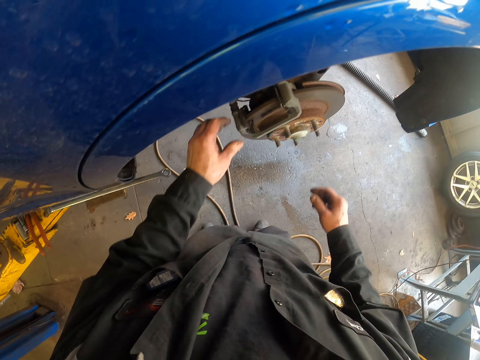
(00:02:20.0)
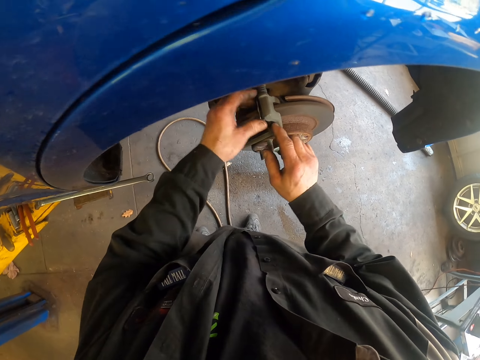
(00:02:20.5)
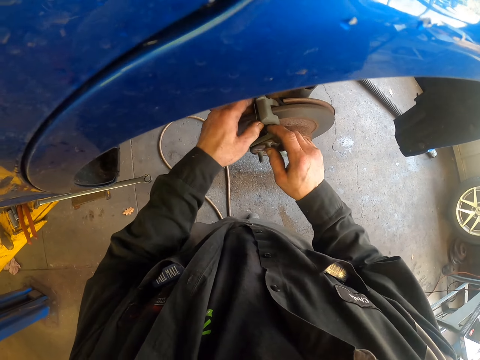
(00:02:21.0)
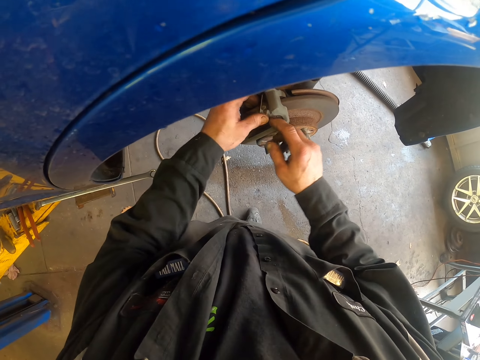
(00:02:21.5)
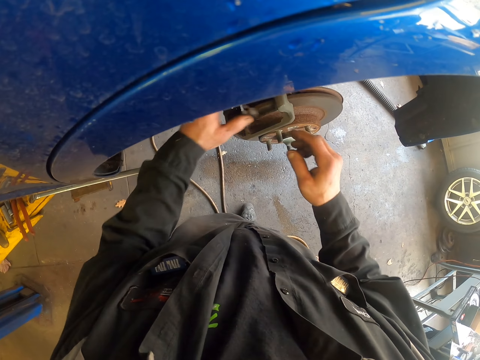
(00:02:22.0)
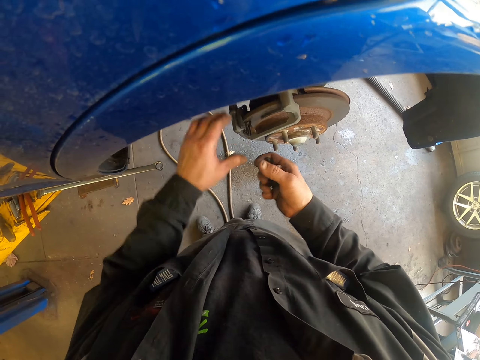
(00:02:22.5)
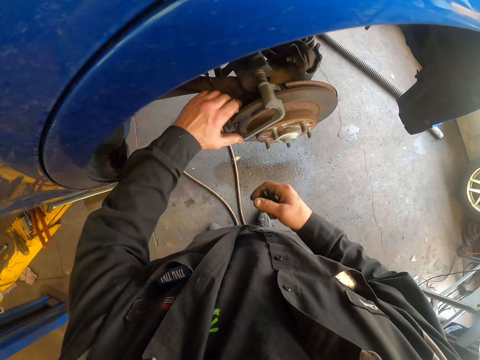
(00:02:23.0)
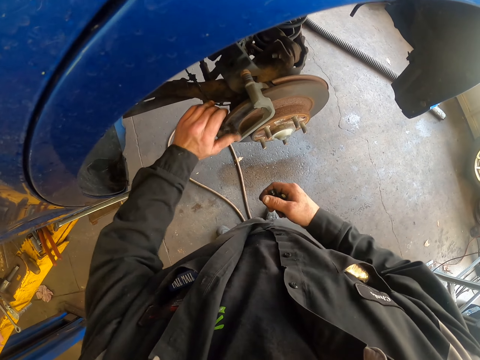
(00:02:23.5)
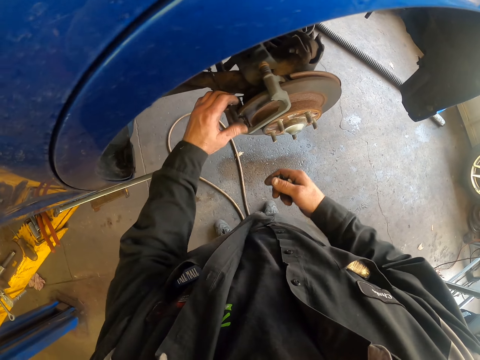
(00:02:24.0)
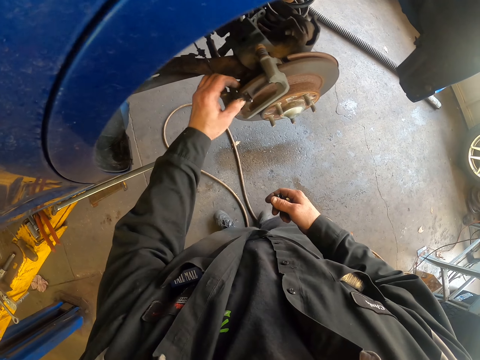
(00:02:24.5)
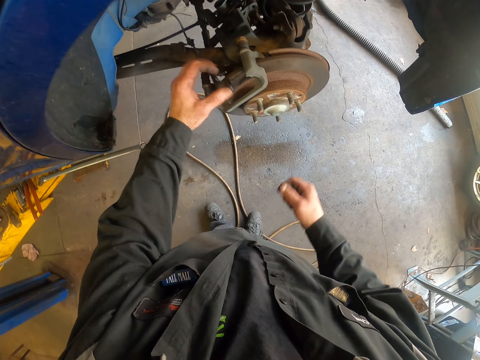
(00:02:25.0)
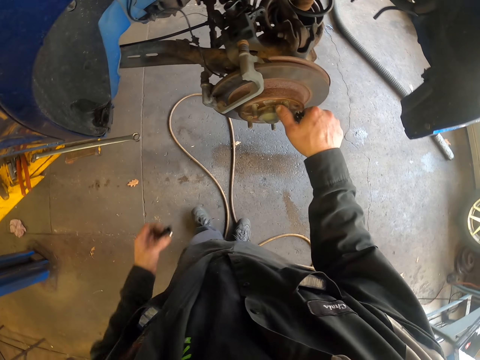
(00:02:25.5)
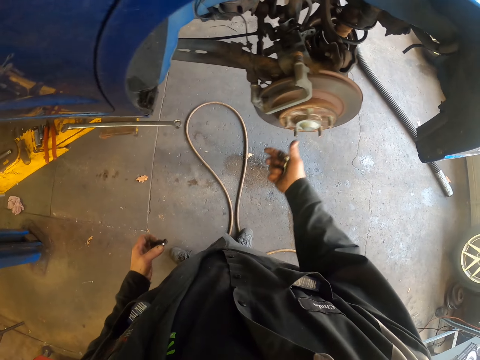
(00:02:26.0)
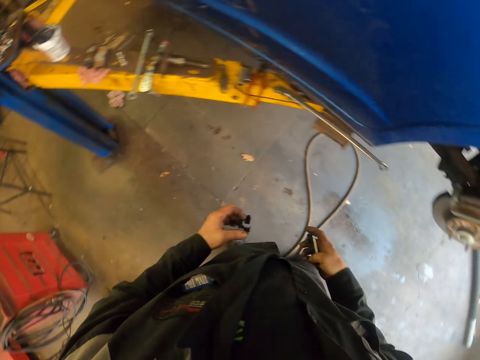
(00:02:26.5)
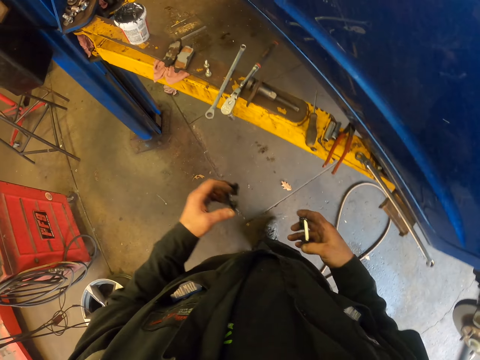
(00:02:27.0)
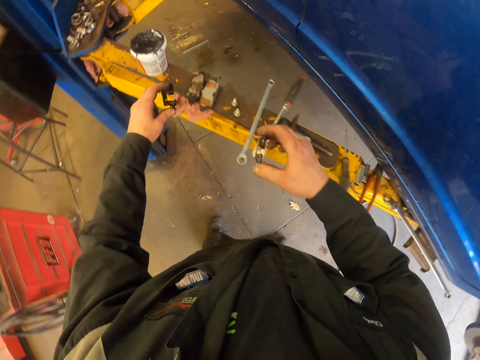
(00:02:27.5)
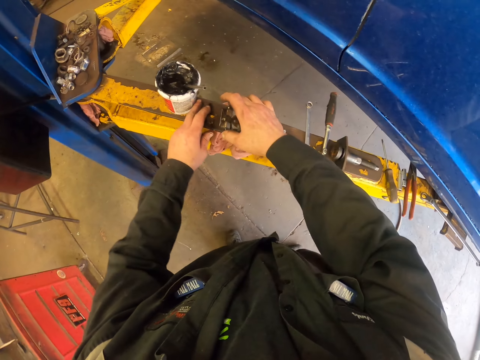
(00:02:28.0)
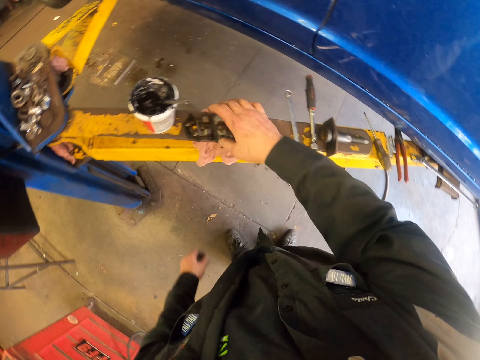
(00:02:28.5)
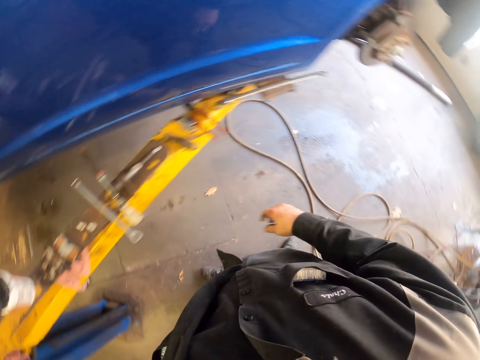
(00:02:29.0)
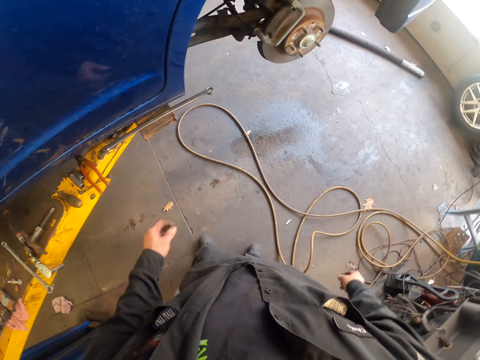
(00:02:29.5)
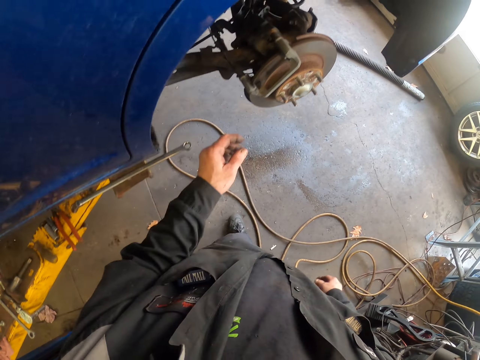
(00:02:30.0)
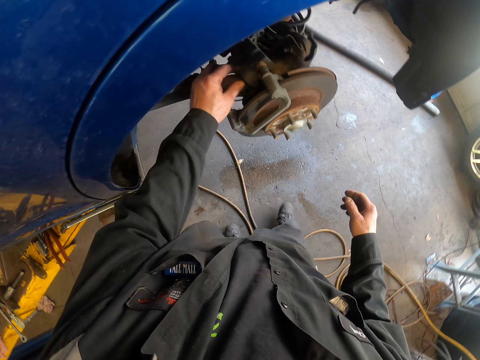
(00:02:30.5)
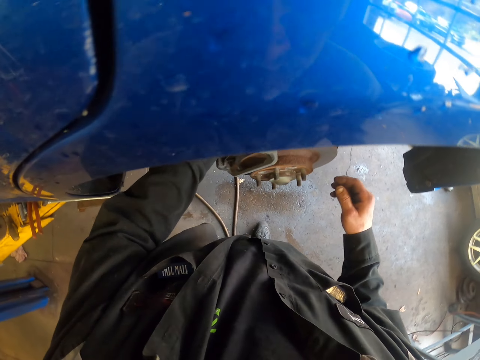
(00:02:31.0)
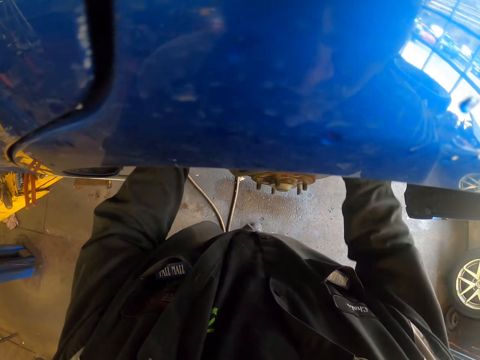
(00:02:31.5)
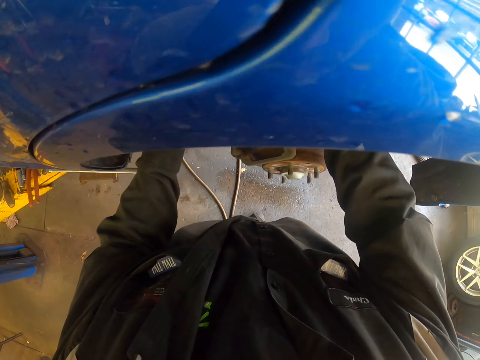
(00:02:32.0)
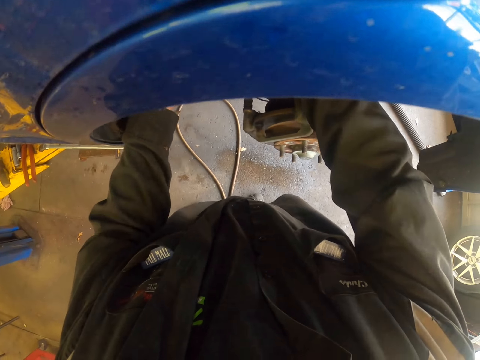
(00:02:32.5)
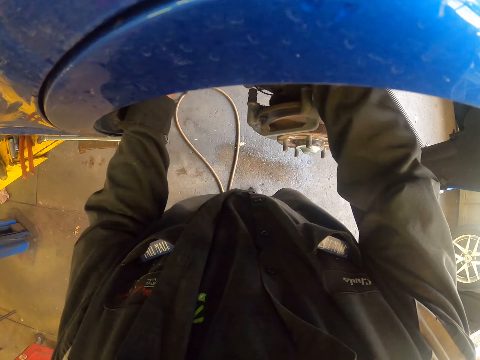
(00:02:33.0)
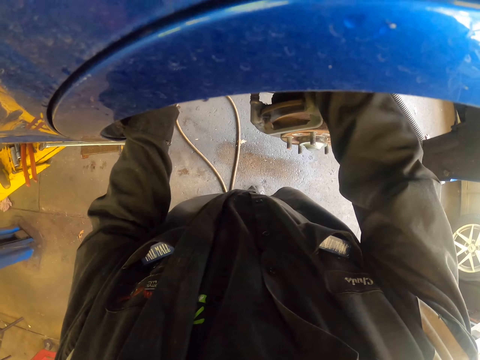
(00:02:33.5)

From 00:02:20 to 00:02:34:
The camera wearer looks around. They remove the clip from the caliper. They pick the clip with the other hand. They remove the clip from the caliper. They turn the wheel hub. They turn around and move around. They put the clips on the car stand. They turn around and move around. They move an object.

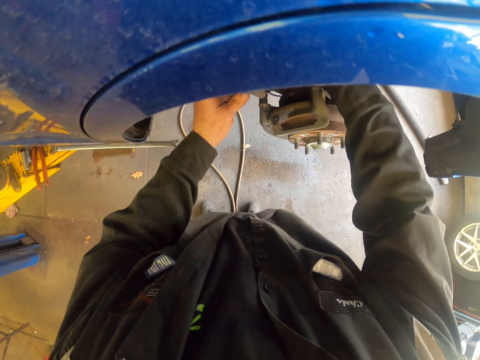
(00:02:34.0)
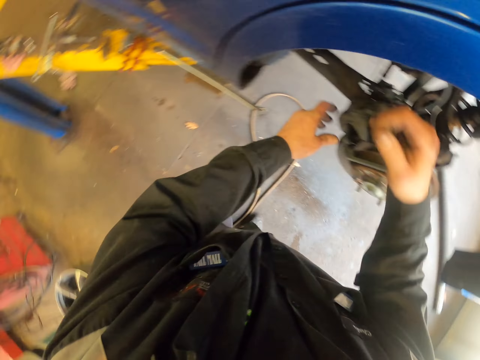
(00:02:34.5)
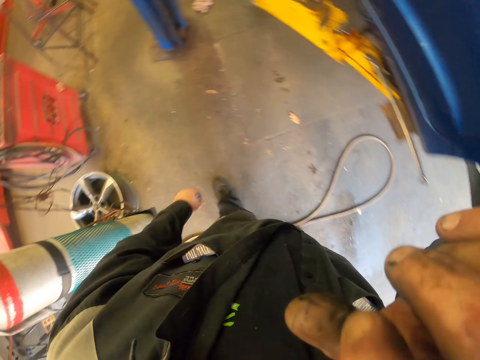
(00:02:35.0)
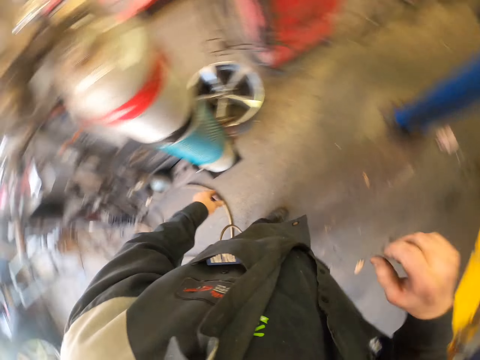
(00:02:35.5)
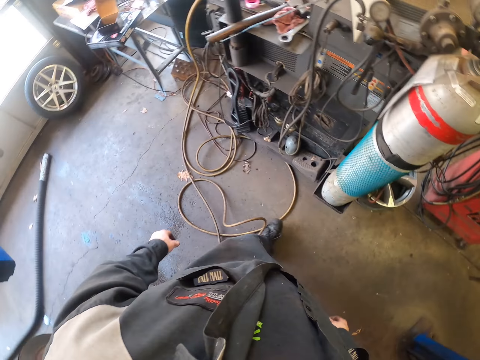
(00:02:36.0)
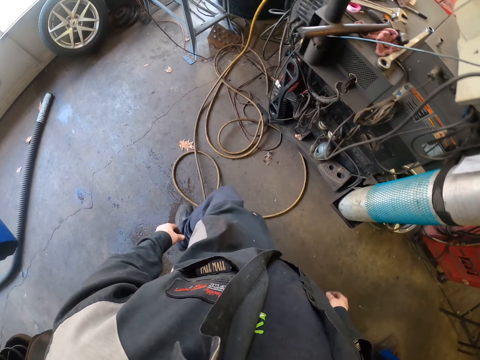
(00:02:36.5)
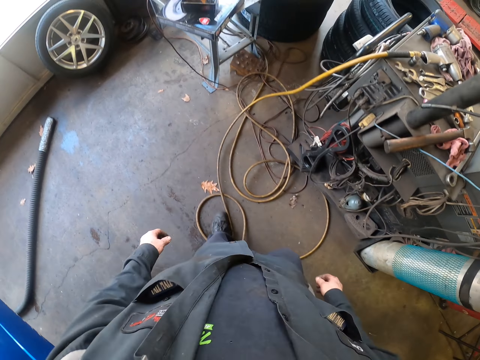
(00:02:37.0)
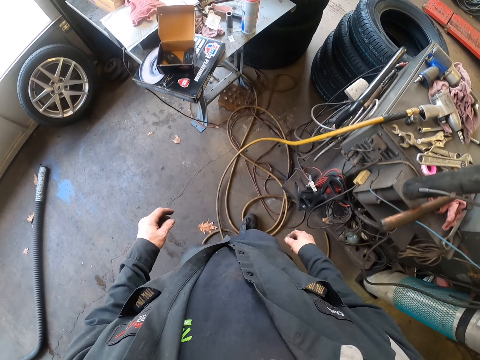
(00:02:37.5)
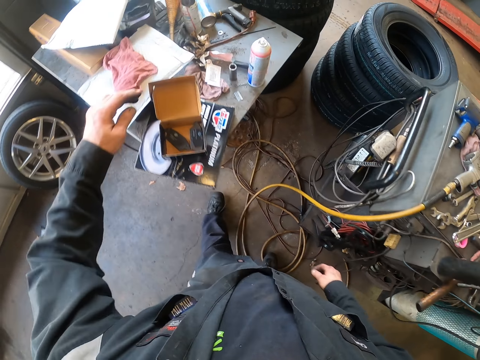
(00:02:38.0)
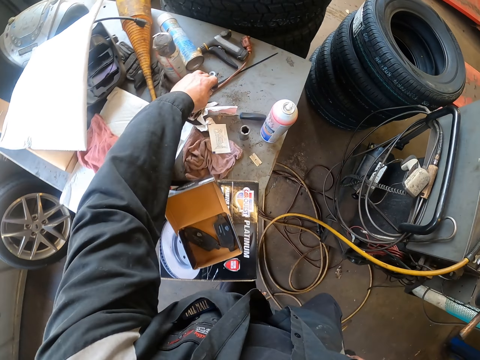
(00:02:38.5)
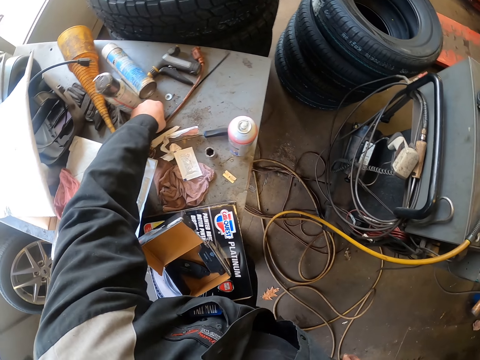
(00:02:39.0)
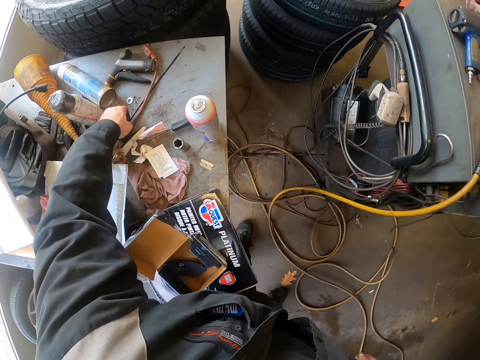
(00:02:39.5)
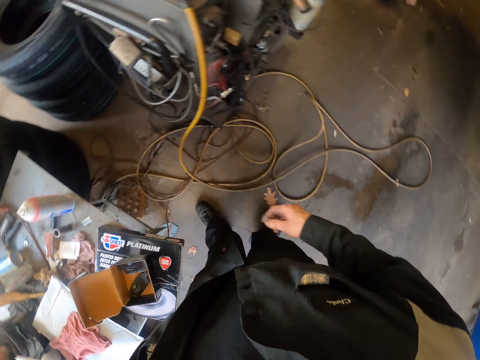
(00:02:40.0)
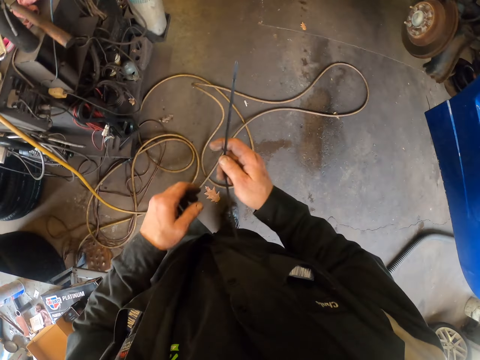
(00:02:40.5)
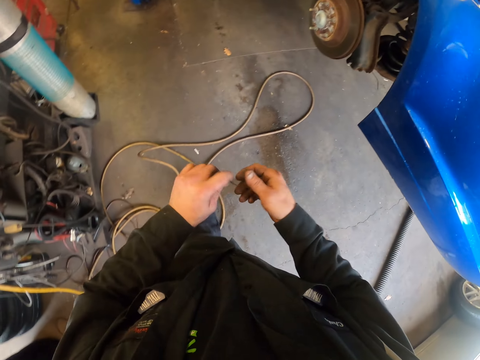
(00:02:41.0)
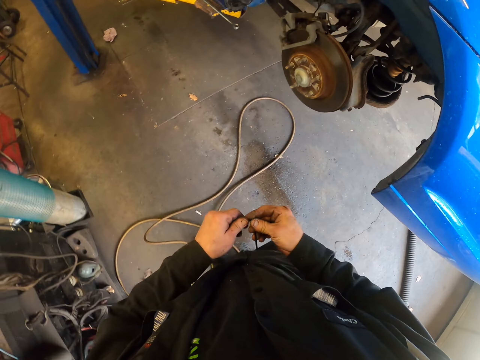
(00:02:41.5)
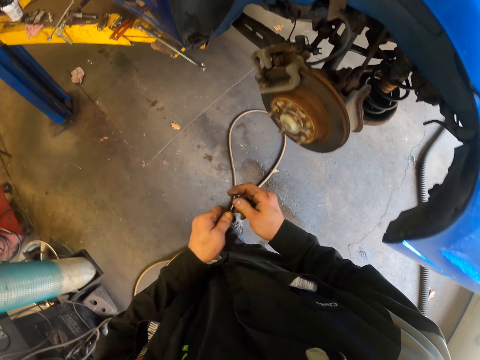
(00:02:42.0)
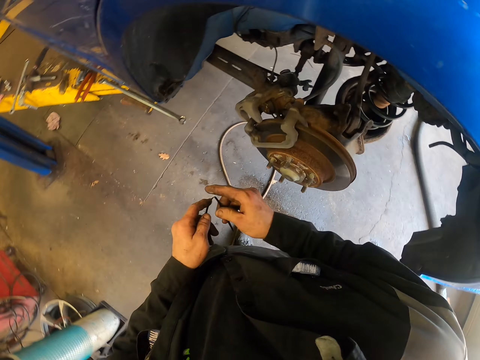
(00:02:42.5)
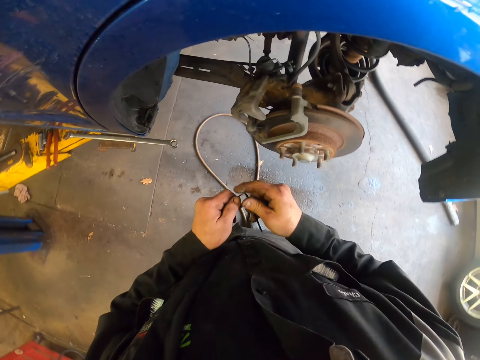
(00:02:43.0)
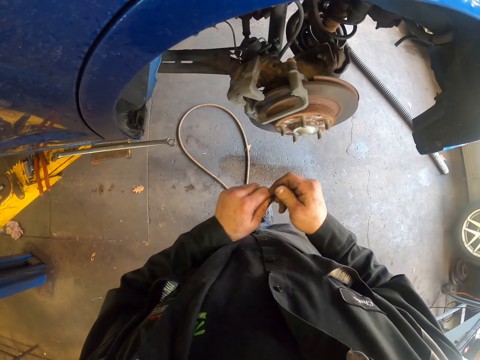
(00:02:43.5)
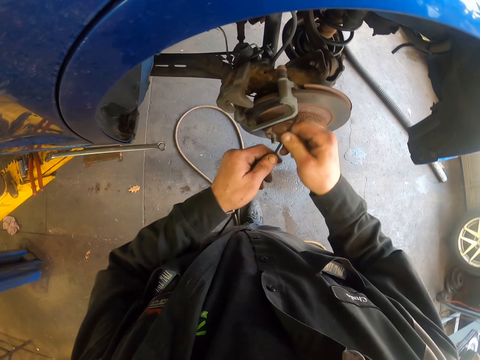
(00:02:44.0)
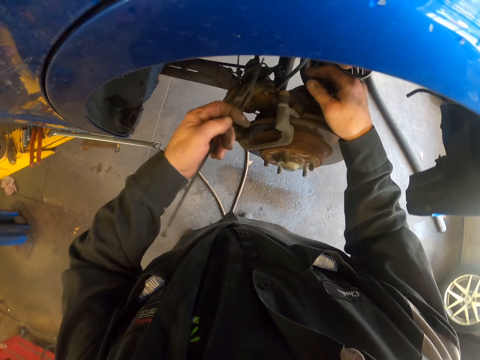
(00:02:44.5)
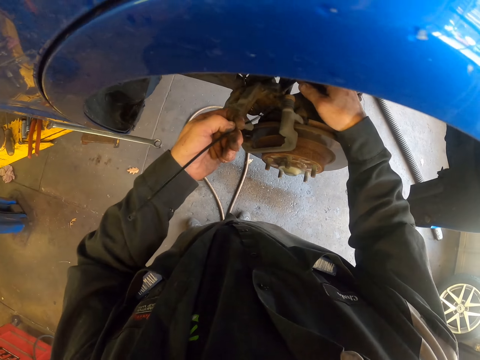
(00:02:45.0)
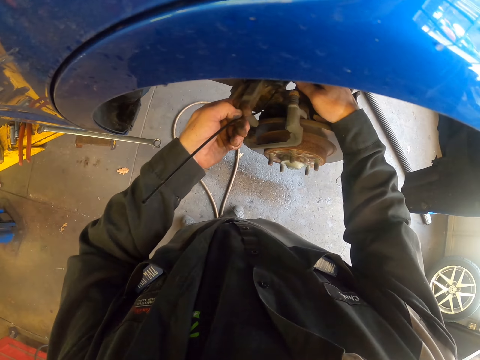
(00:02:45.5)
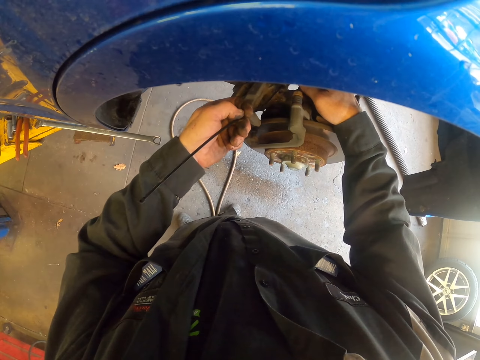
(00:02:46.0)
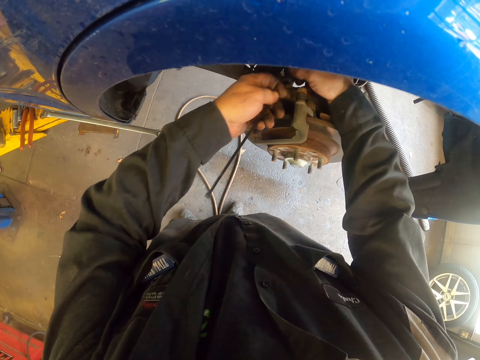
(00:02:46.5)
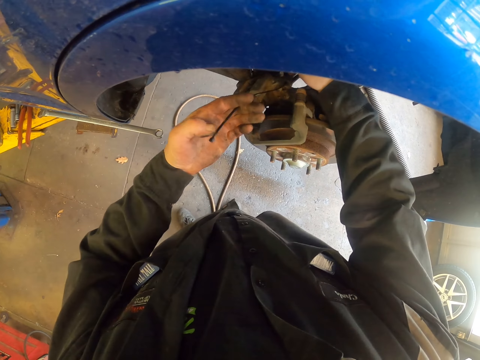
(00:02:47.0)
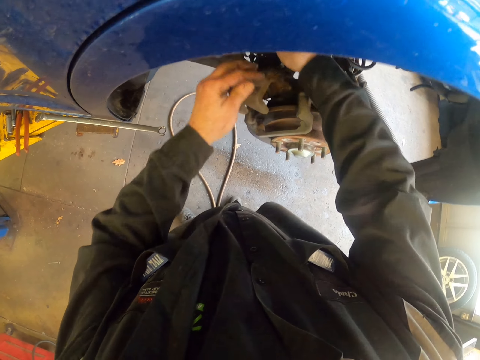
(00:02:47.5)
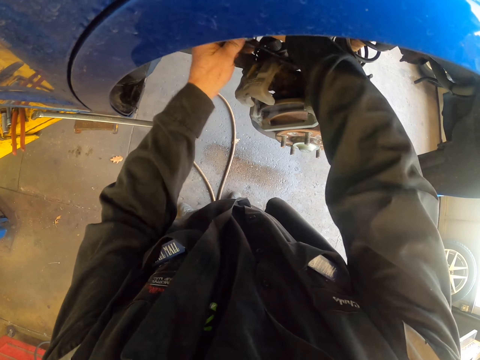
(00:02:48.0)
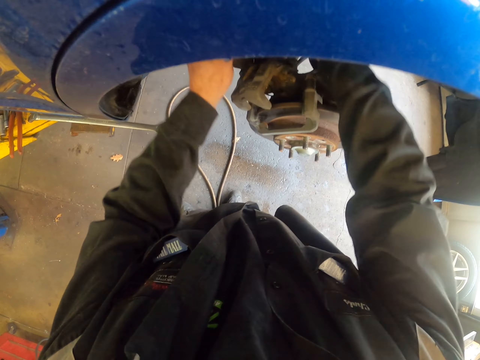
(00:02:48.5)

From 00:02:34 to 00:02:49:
The camera wearer turns around. They wipe their face with their hand. They turn around. They walk around. They pick a cable tie or plastic fastener on the table. They turn around. They walk around. They fold the cable tie. They put the cable tie in the wheel bearing system. They fasten the caliper with the plastic fastener.
